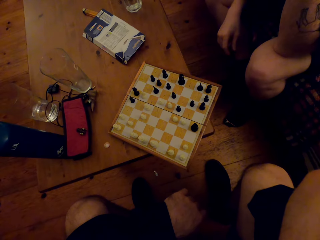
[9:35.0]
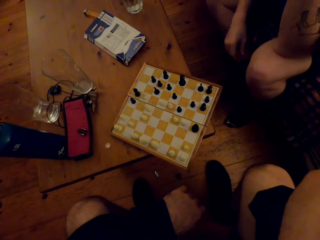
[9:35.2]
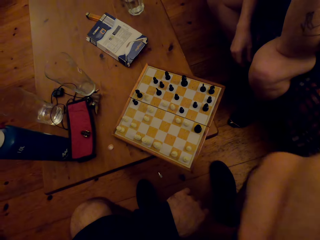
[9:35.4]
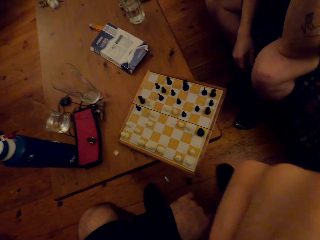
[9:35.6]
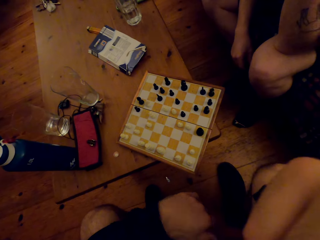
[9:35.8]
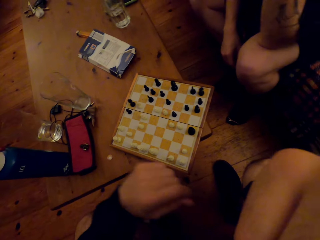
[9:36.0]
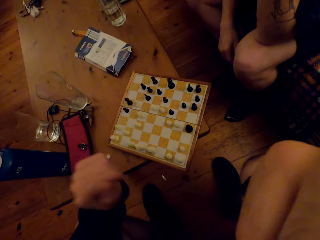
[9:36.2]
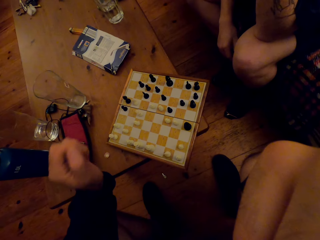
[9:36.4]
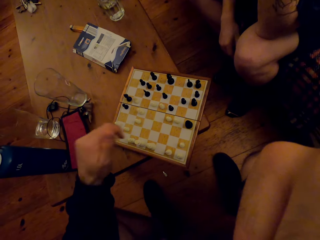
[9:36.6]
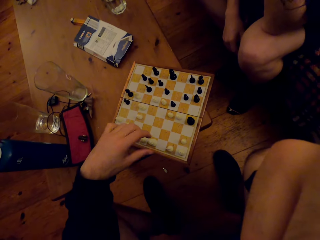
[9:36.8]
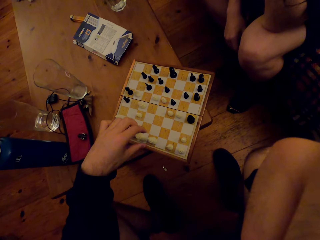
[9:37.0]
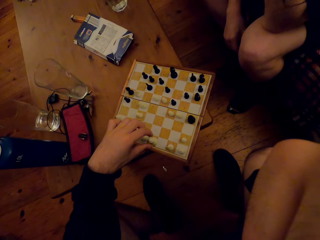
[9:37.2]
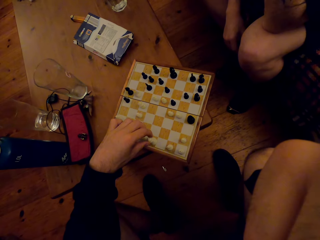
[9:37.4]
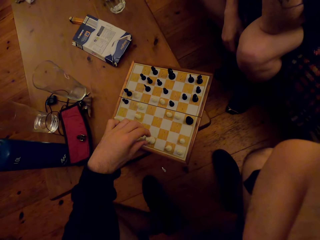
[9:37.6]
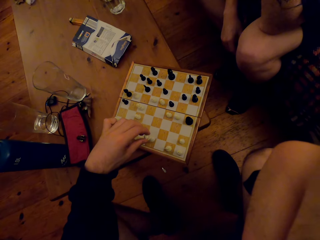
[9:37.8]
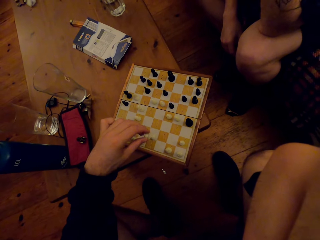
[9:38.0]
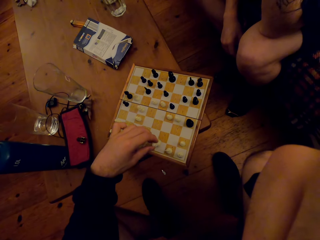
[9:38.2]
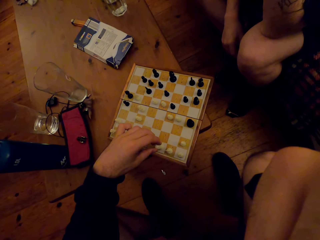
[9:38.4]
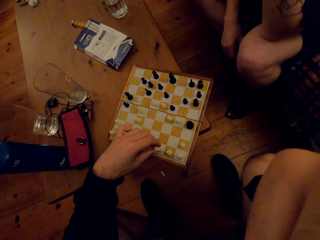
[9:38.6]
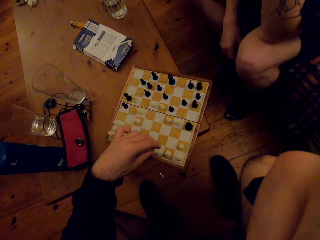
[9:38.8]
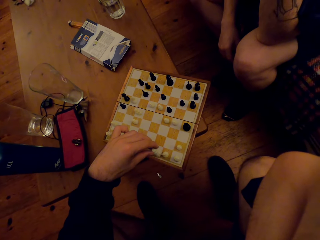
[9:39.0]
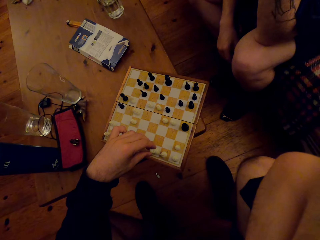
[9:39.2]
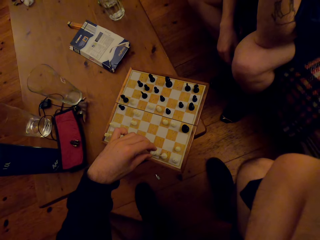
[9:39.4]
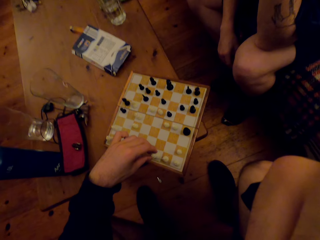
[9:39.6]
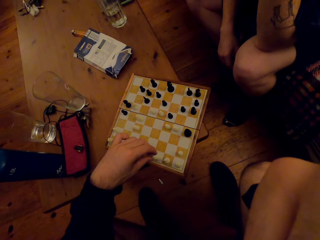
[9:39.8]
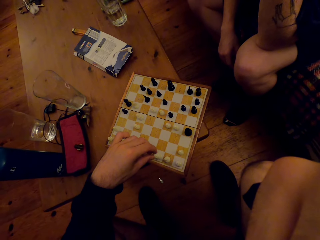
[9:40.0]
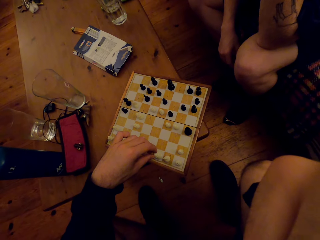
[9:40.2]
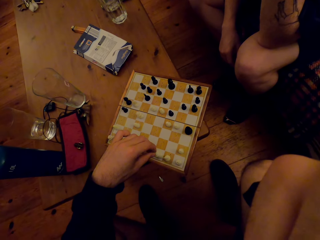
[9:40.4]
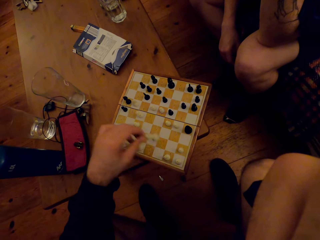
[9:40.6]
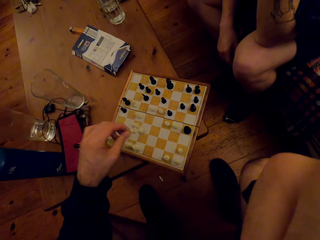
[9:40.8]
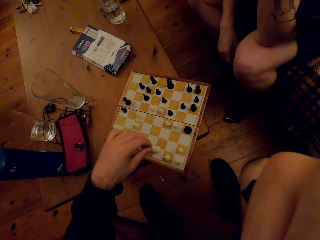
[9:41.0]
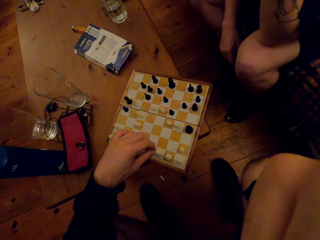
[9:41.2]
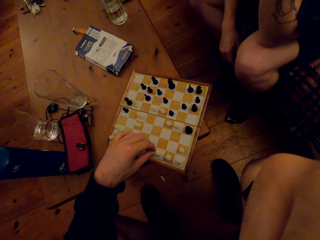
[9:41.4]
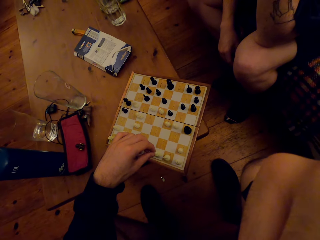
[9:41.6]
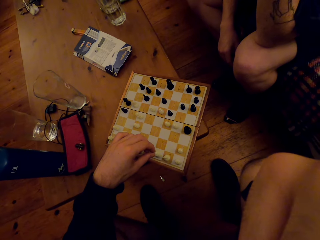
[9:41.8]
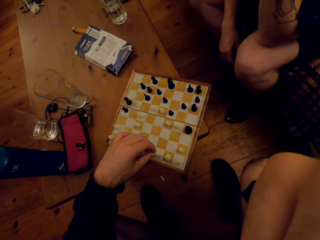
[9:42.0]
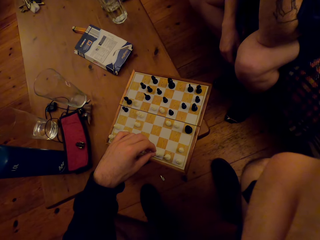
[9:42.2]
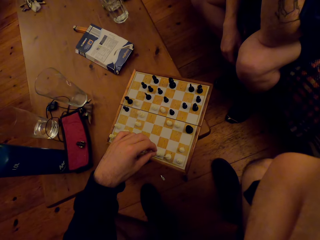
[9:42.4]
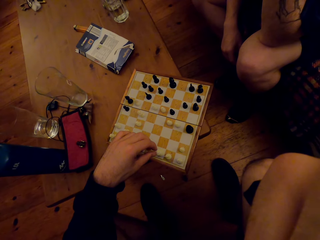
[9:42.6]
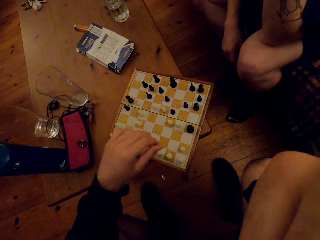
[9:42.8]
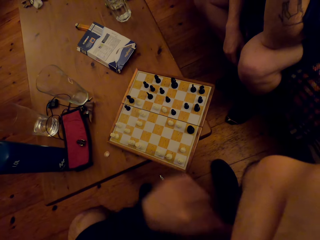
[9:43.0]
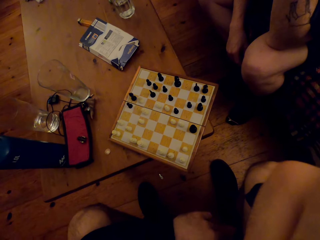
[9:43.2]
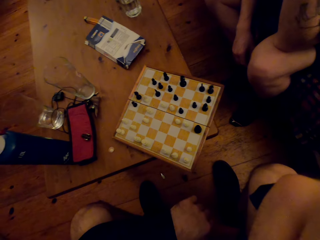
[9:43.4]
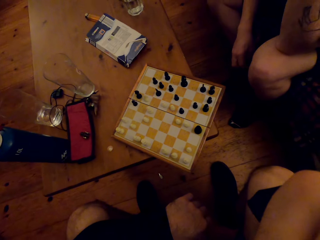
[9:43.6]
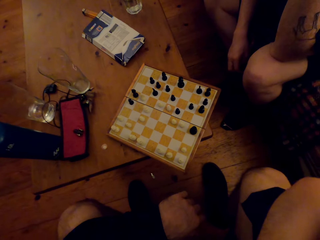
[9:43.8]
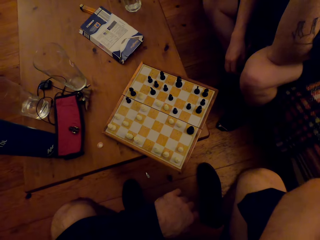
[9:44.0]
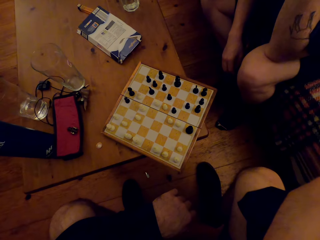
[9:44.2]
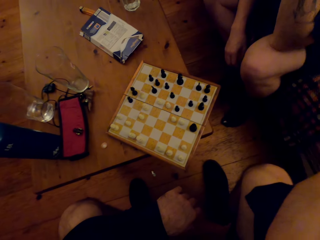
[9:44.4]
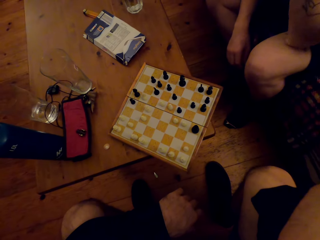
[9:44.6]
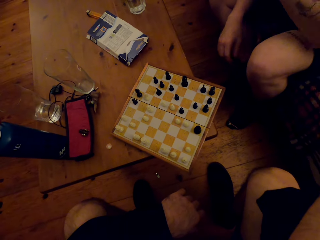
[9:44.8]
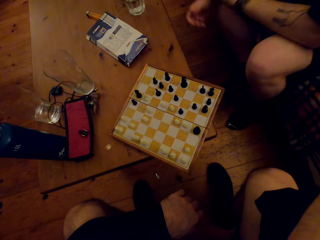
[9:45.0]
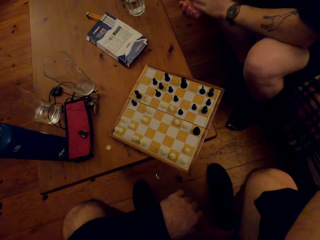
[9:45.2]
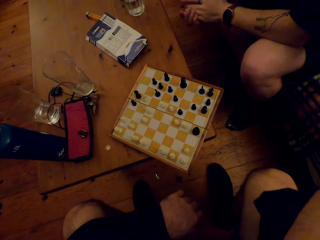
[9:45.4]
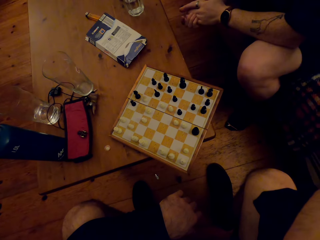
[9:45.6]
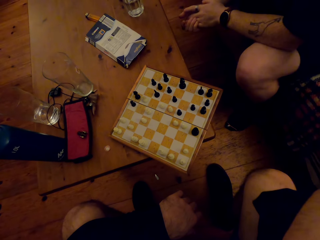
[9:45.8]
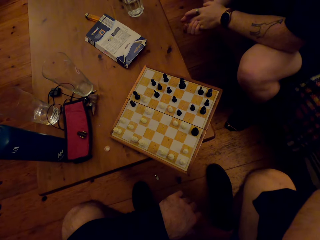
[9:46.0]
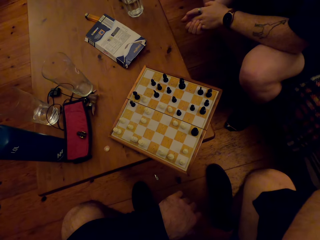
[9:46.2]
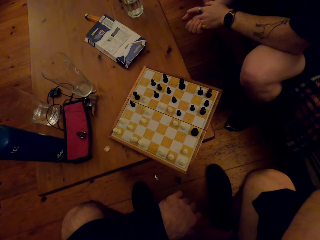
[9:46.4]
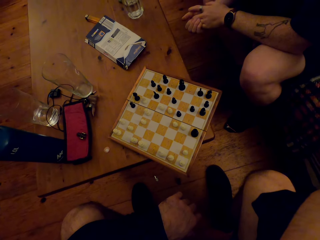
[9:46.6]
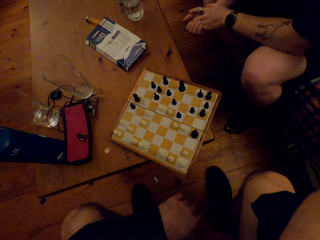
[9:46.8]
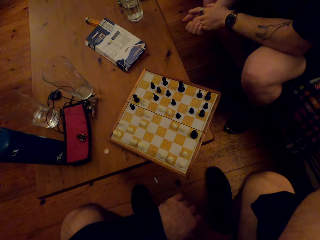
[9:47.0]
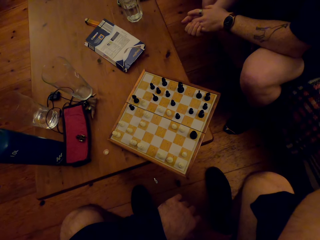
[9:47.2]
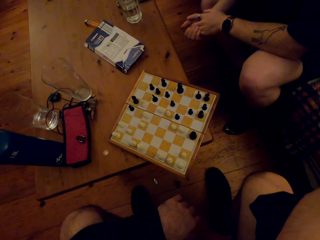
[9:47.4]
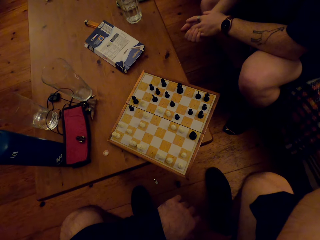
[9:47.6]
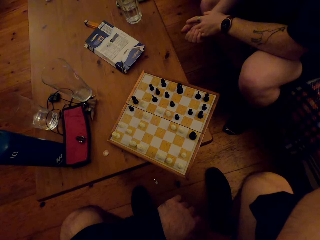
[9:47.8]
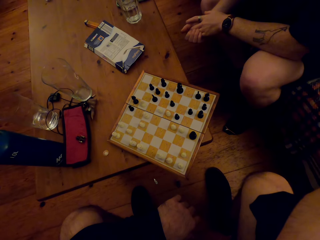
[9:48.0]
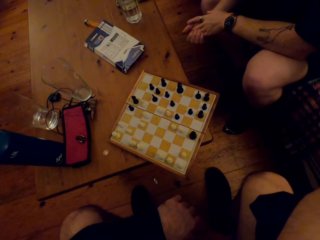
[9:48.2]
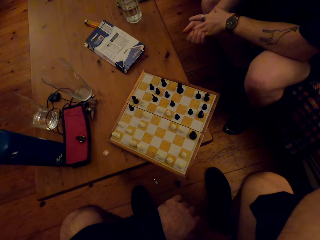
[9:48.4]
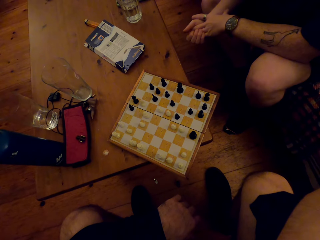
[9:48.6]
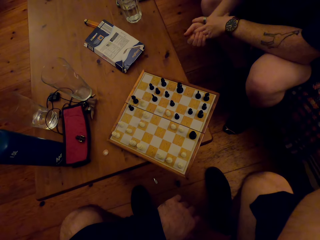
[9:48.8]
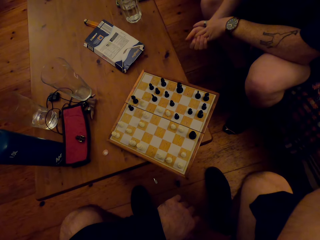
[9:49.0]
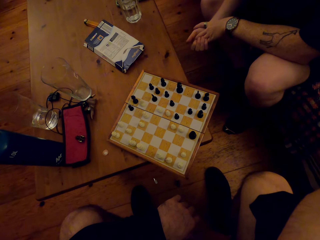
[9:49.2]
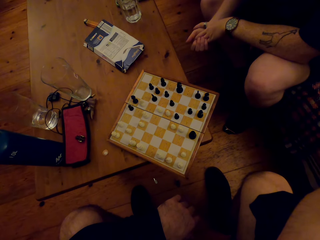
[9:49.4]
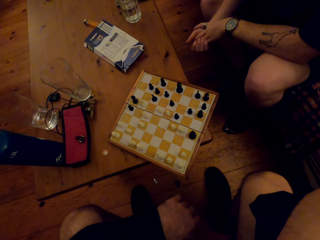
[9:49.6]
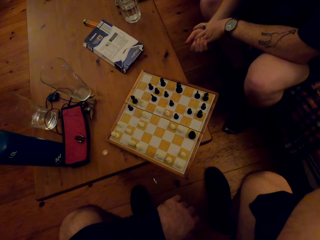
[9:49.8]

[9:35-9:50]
The camera wearer plays the chess game. They move a pawn. A man looks at the chess game. The camera wearer looks at the chess game.

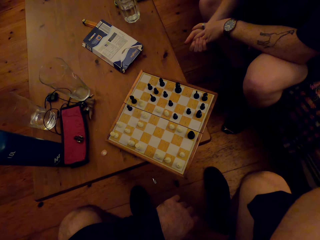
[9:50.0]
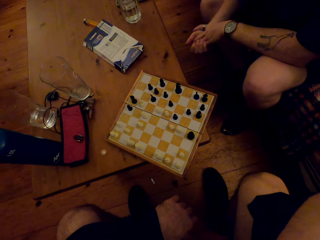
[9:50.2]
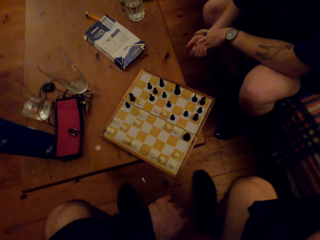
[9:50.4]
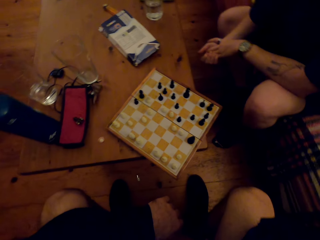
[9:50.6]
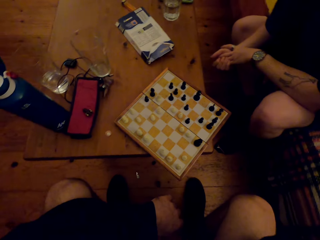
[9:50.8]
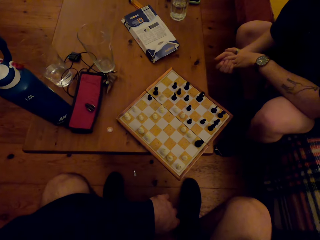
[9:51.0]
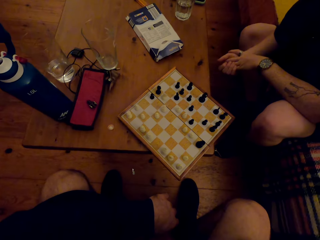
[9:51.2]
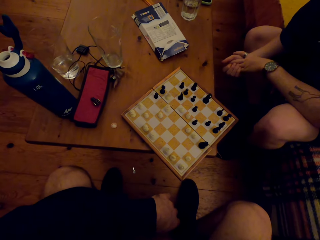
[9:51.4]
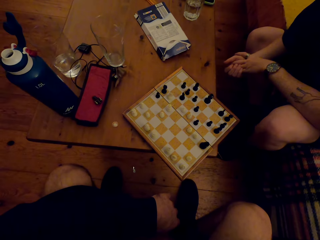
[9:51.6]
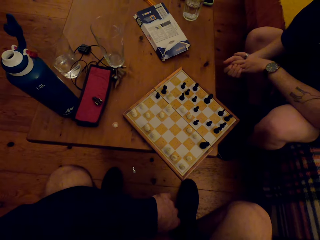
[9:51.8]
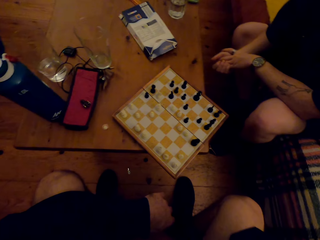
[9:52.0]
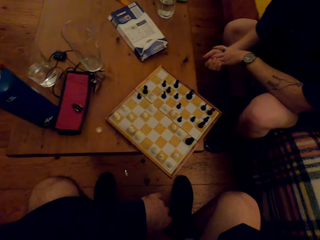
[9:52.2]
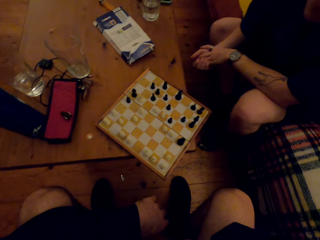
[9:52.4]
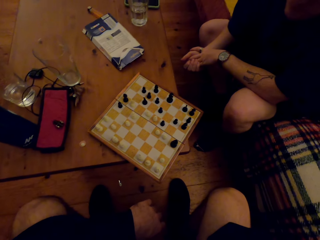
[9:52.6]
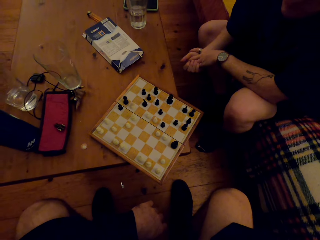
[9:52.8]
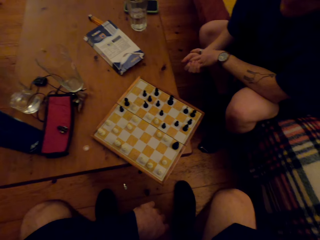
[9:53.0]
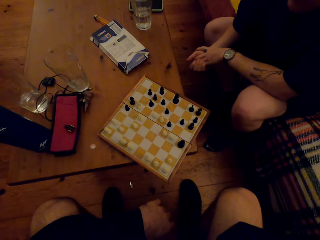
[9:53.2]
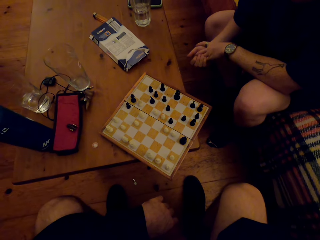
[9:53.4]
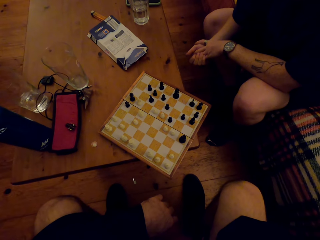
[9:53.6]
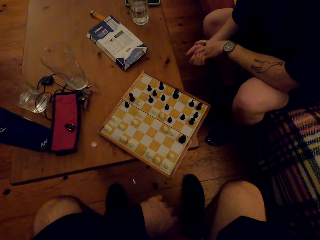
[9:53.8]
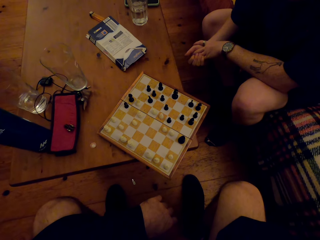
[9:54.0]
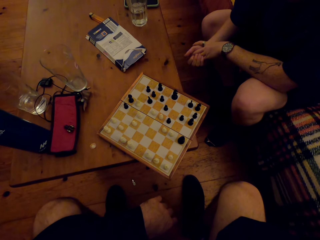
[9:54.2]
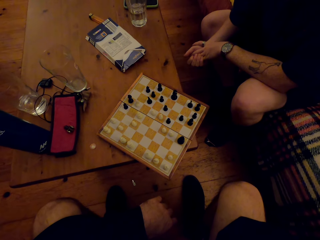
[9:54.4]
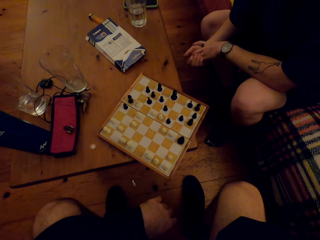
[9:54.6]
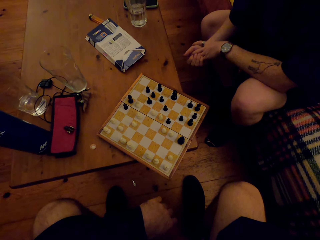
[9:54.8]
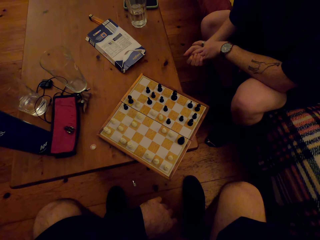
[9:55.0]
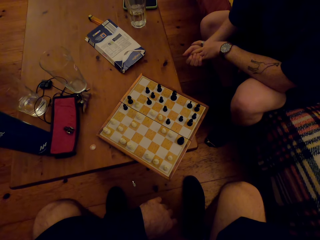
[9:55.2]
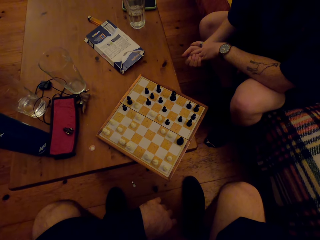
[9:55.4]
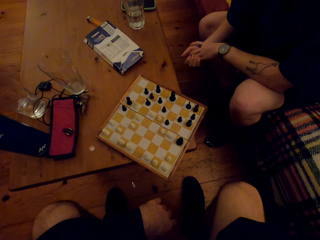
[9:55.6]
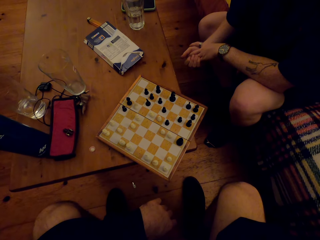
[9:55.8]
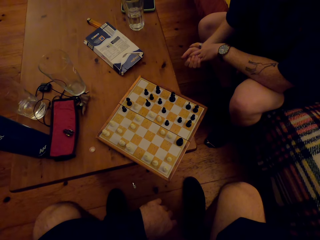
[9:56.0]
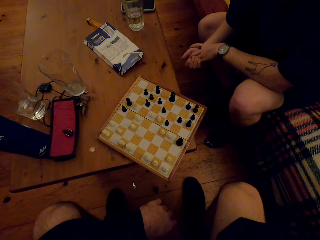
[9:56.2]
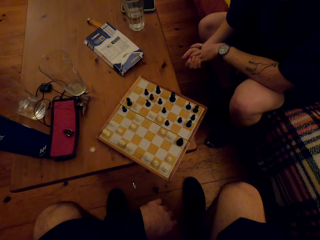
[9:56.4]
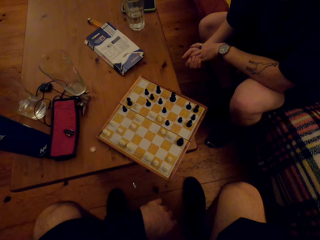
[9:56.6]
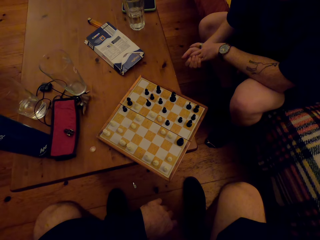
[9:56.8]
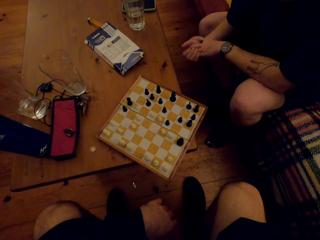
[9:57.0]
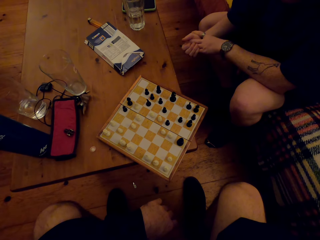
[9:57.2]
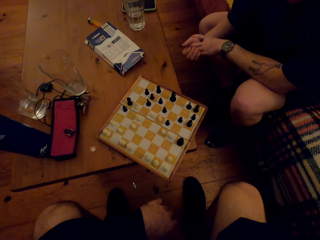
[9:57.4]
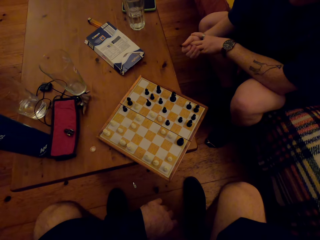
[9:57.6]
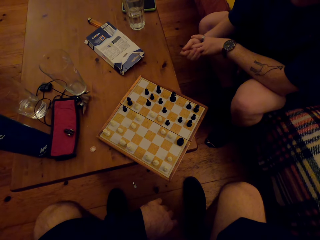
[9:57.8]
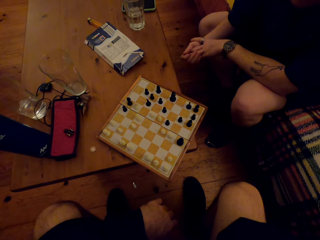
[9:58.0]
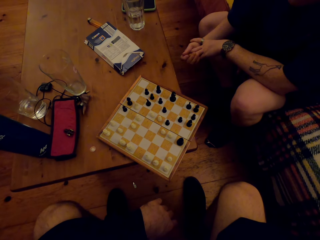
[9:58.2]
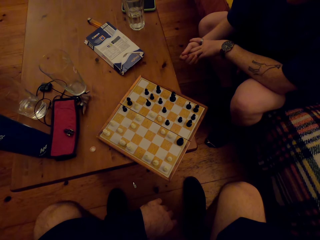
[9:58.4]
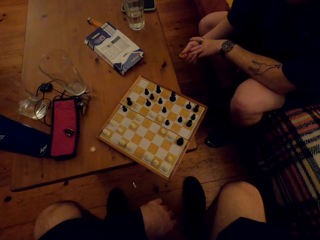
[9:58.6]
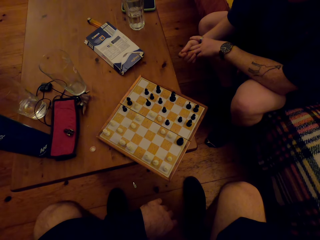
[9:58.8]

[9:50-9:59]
The camera wearer looks around.
